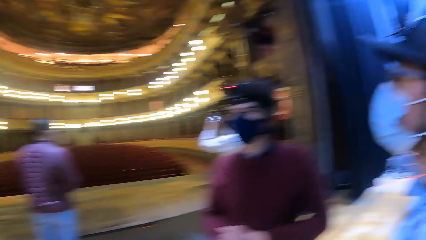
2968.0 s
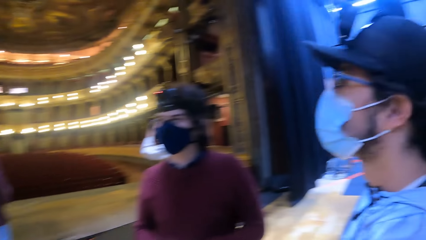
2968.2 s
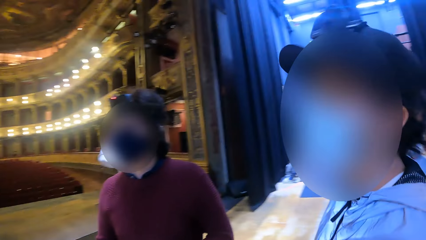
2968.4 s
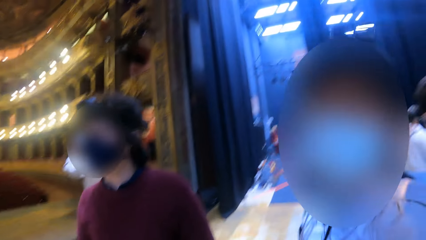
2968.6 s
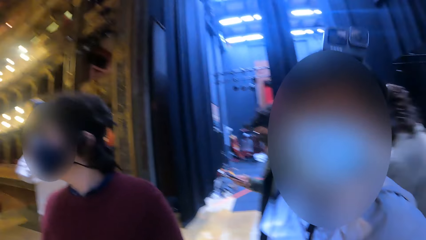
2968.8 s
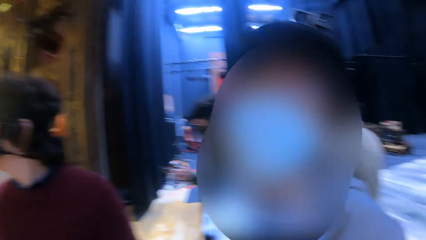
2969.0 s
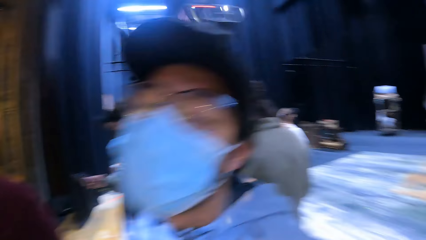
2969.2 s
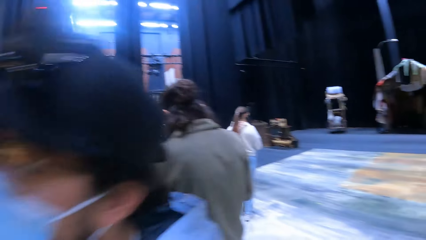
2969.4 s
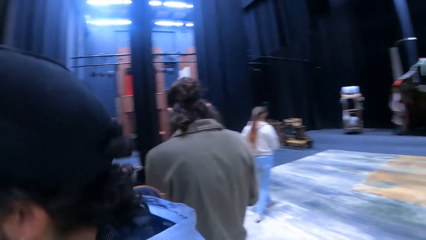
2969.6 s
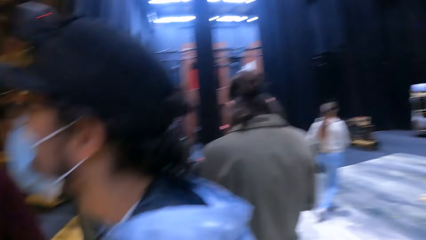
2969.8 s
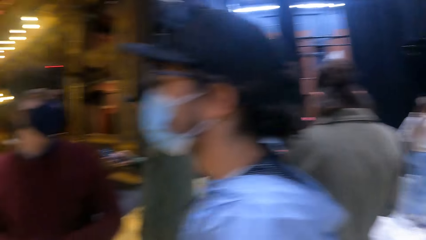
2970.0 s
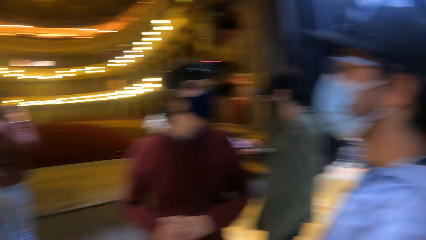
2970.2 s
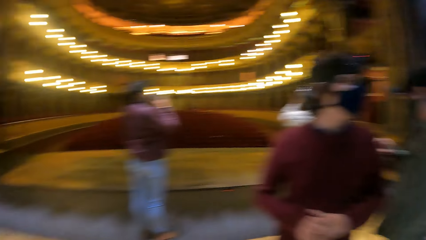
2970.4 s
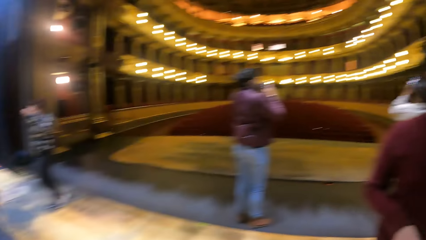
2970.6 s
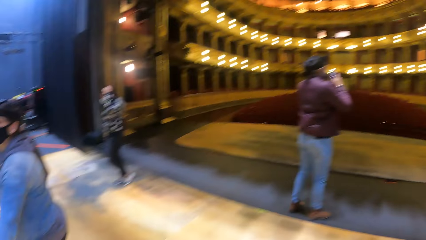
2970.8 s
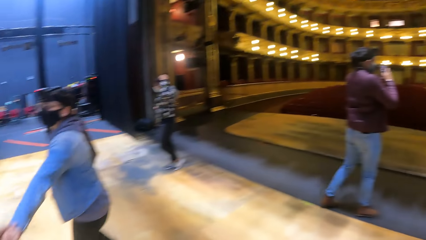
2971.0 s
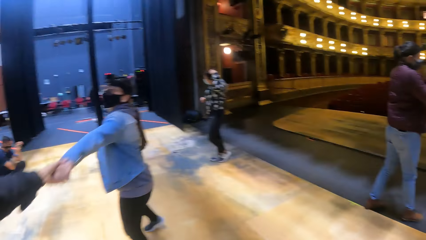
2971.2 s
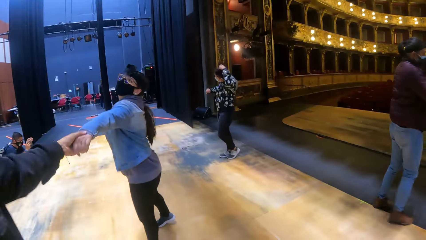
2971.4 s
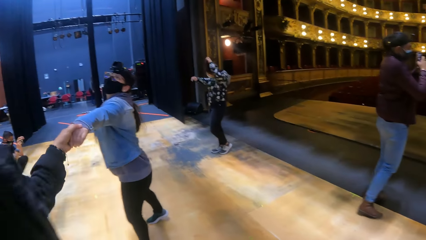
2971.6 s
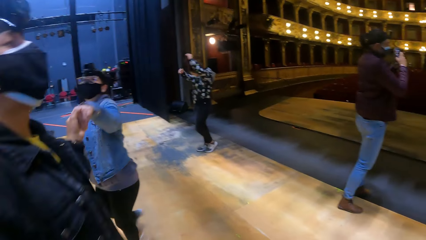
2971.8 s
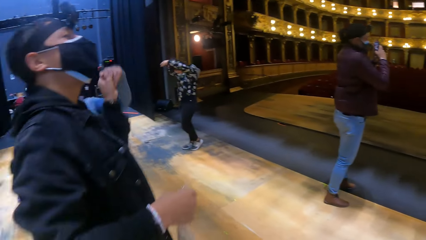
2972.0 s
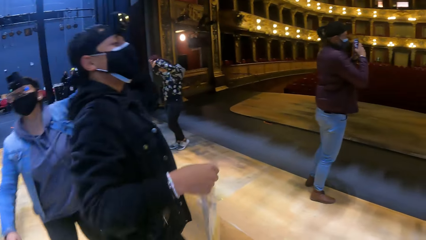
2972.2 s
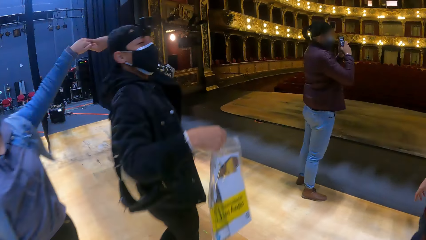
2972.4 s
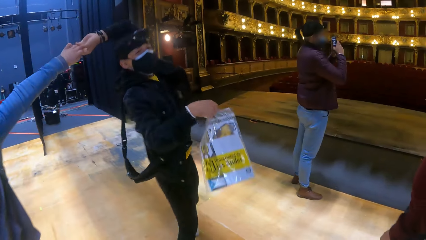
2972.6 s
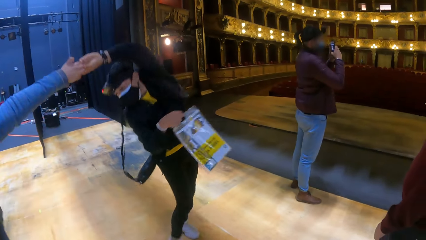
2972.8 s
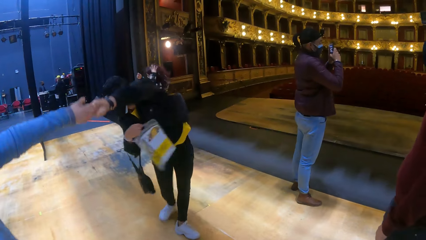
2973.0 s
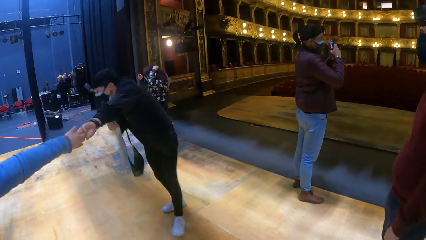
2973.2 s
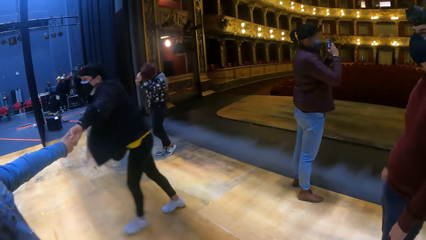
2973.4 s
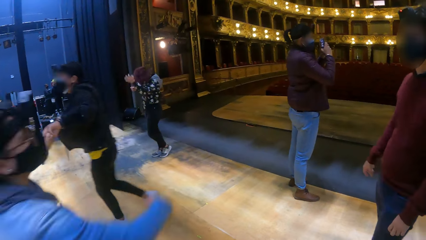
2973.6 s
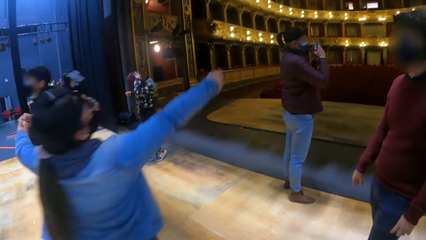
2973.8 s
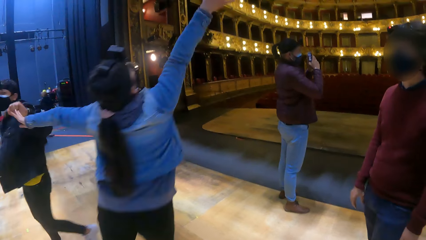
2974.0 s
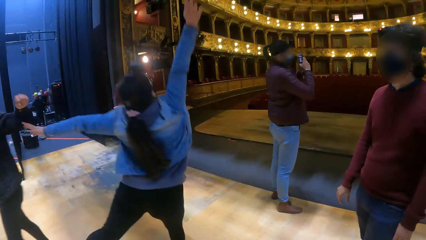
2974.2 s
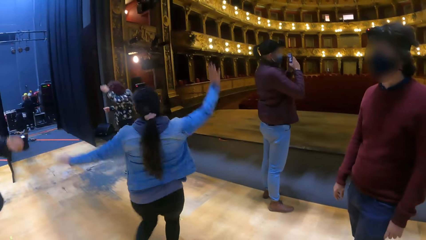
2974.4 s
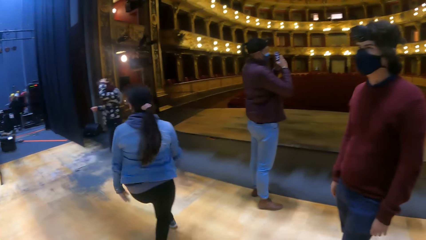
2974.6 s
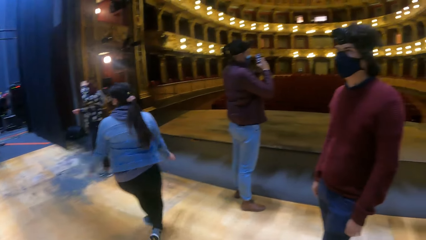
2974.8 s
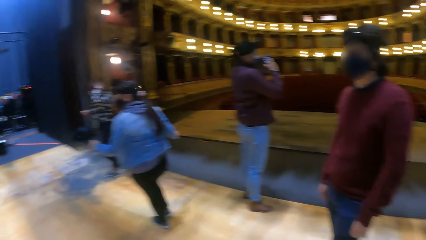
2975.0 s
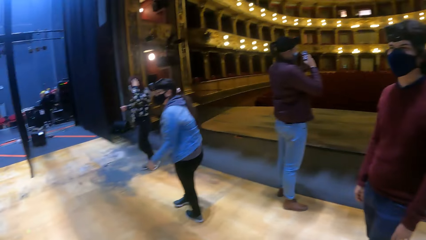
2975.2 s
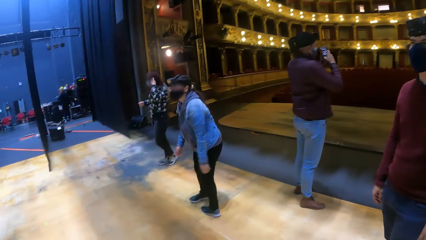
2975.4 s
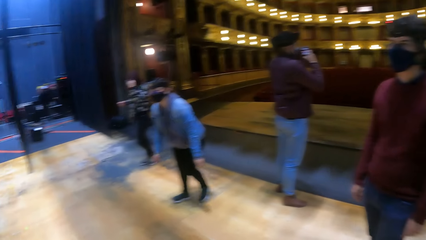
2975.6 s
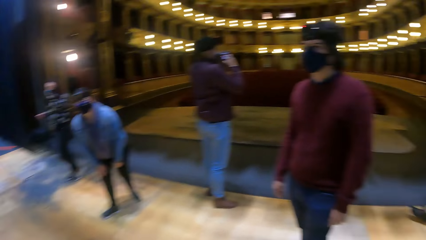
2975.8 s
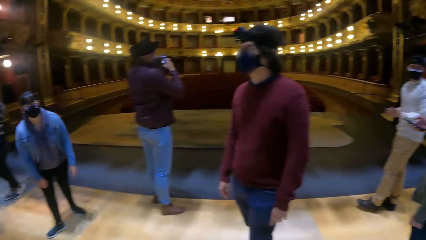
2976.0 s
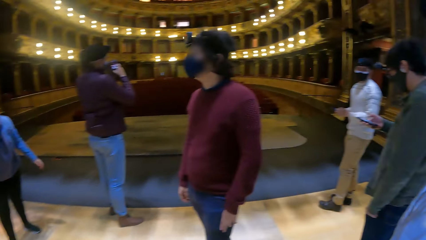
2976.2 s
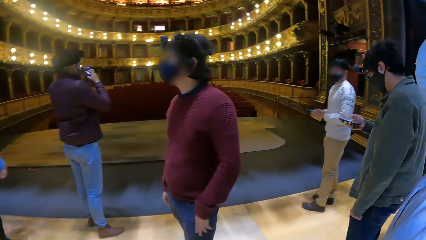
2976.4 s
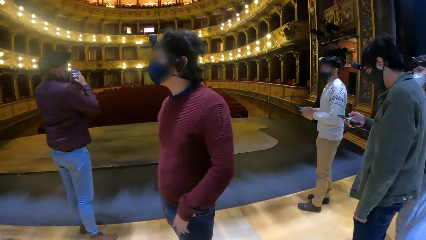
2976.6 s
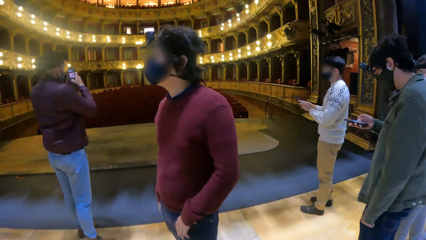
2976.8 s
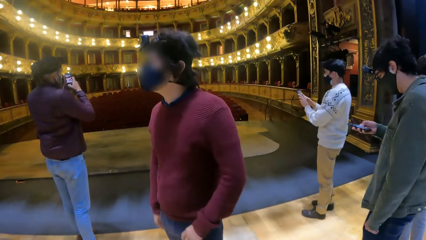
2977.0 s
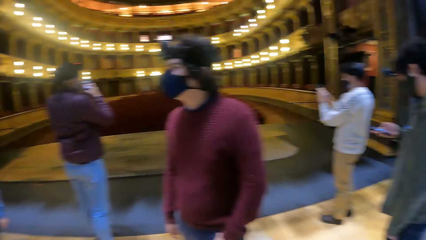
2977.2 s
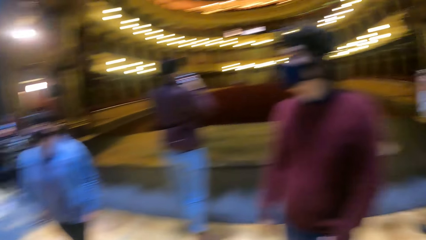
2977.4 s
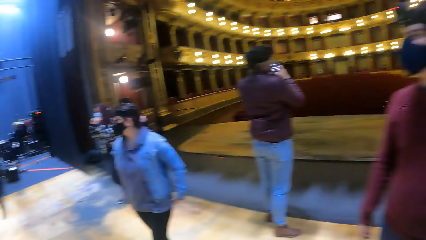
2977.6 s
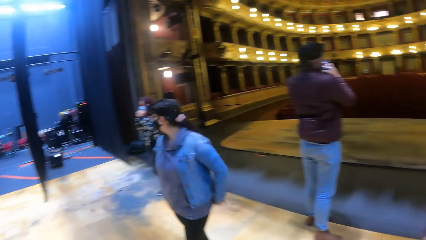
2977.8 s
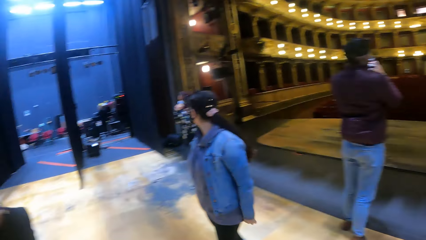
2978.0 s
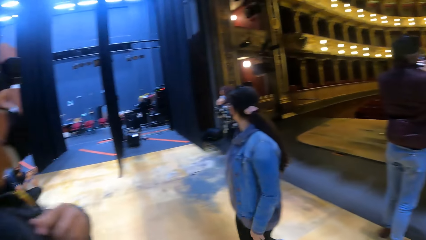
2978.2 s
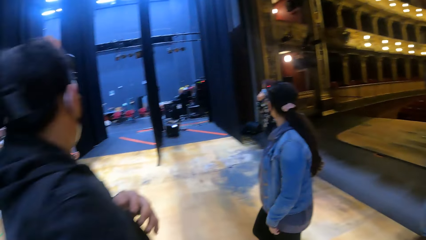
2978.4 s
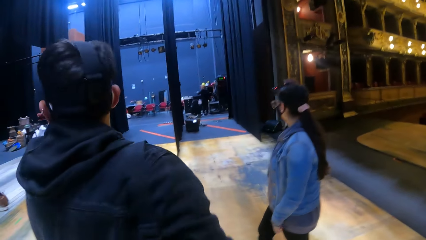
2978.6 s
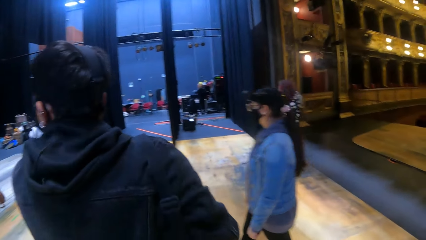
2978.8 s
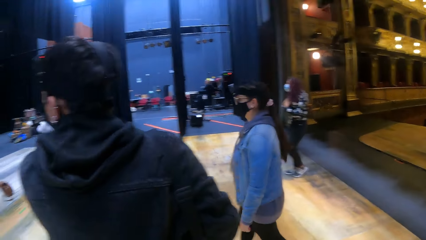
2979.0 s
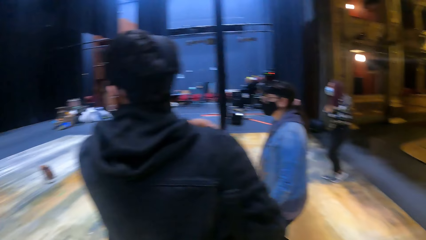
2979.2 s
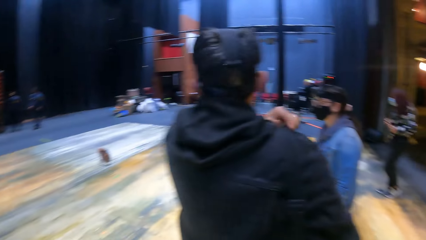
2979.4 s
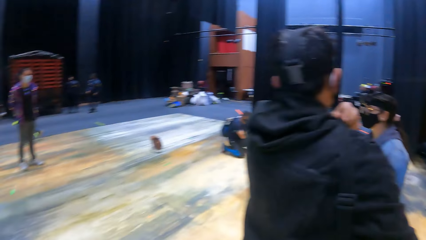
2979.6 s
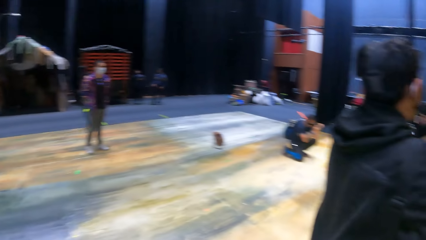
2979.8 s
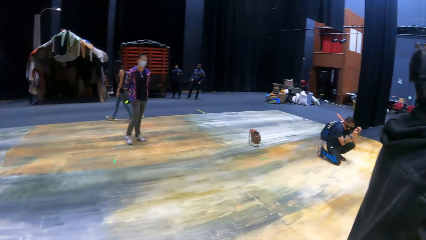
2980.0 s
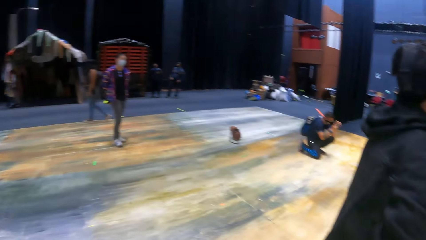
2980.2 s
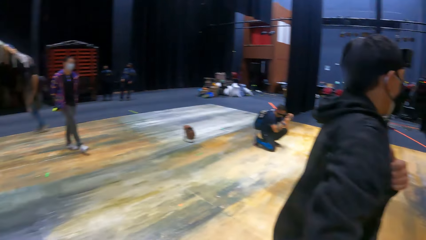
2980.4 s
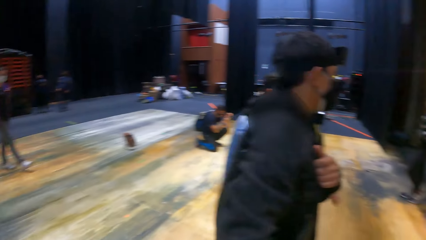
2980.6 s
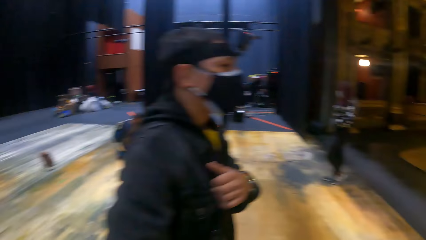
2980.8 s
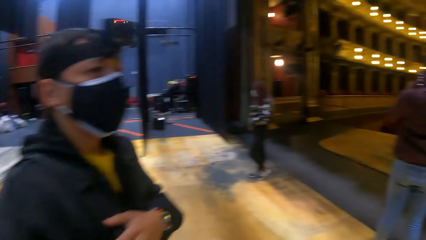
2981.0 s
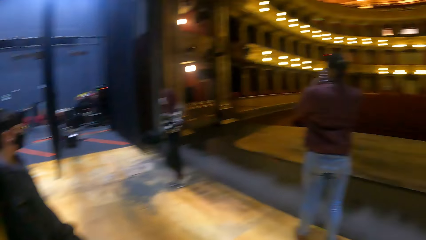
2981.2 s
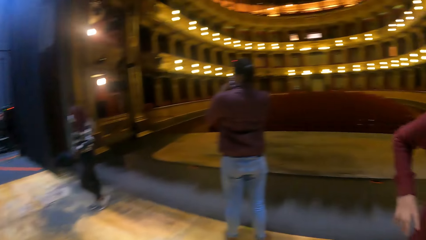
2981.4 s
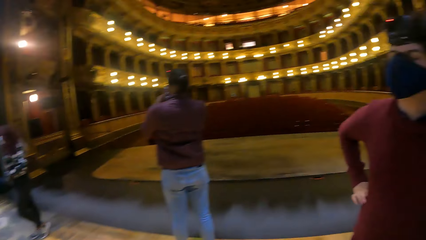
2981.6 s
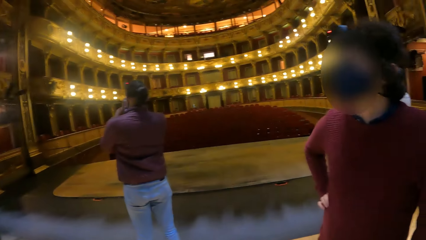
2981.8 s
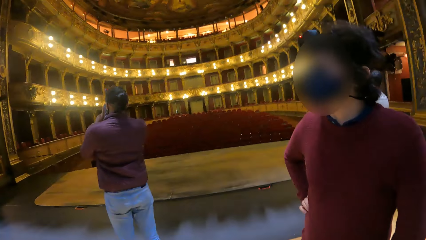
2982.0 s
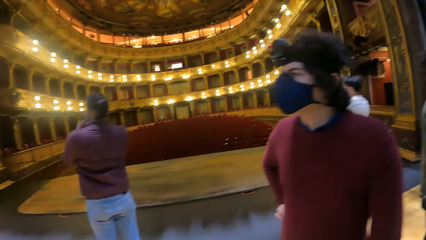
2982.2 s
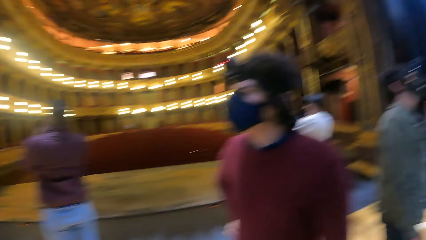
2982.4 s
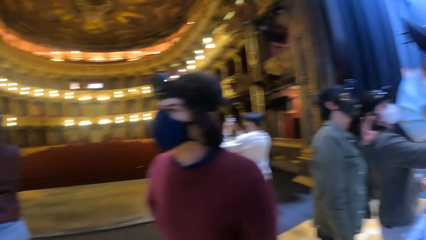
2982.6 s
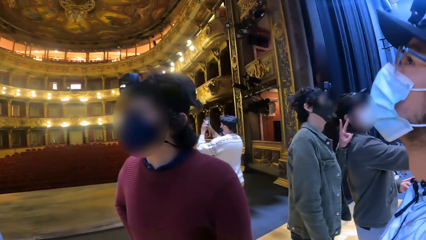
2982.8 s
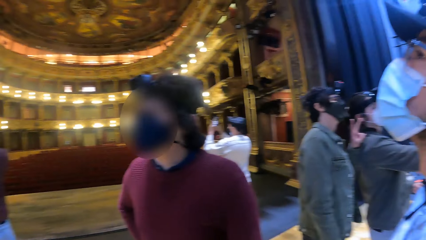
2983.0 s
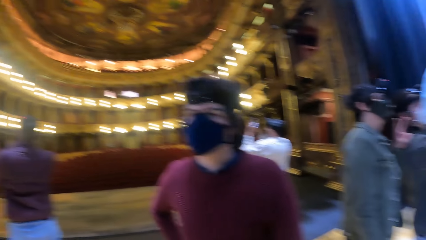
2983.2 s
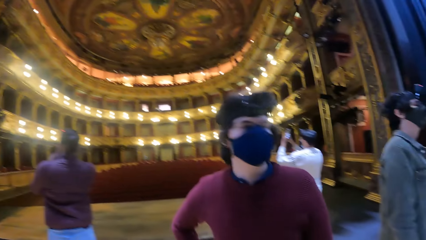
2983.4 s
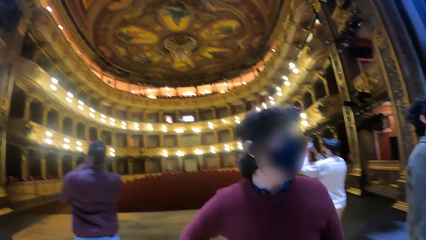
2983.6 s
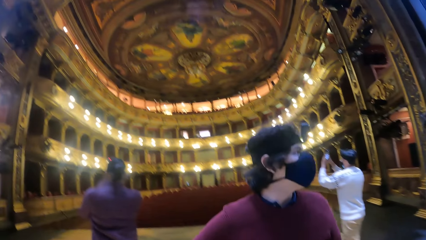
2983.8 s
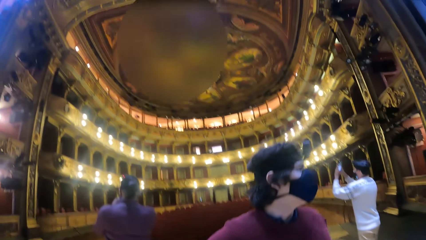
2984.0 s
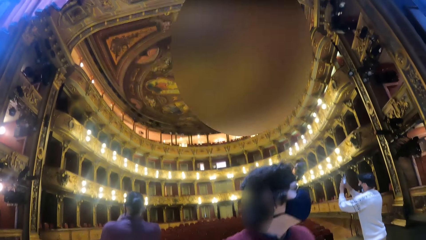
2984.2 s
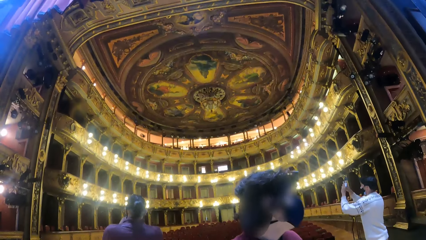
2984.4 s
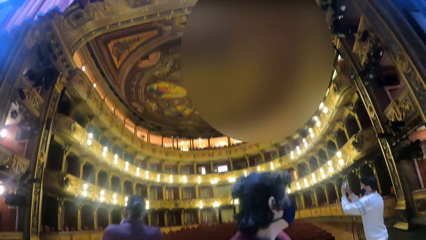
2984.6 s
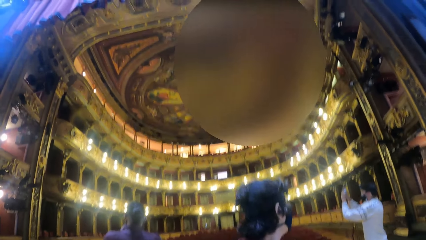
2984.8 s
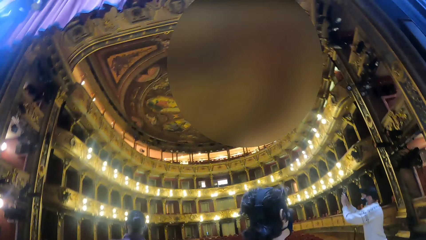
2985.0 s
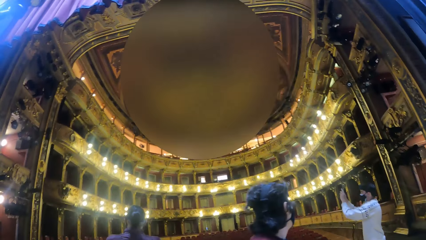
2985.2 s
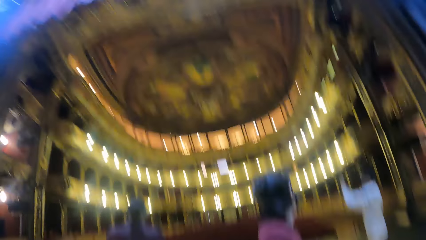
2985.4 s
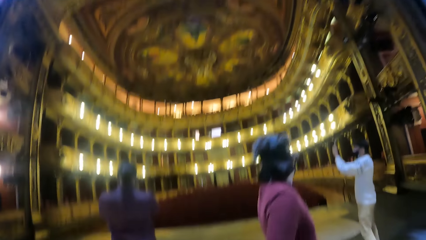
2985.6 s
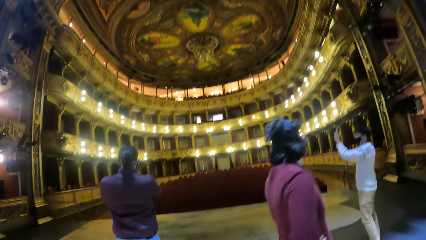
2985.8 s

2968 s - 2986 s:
A man operates a phone in his right hand. A woman dances with another man. A third man operates a phone in both hands. Another woman touches her hair with her left hand.
